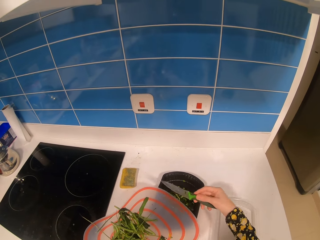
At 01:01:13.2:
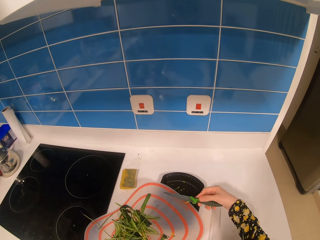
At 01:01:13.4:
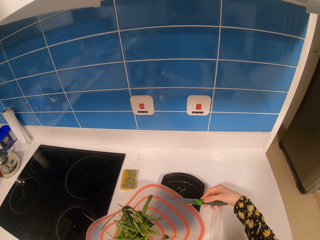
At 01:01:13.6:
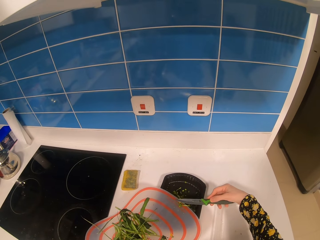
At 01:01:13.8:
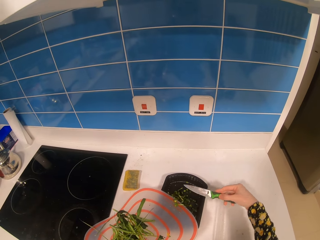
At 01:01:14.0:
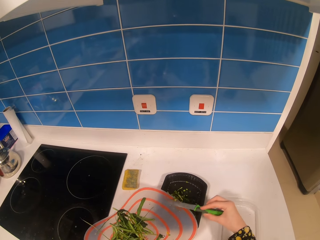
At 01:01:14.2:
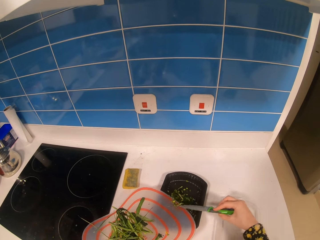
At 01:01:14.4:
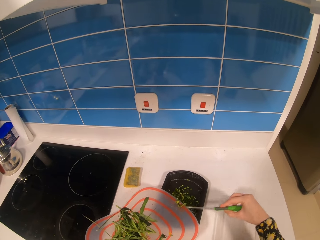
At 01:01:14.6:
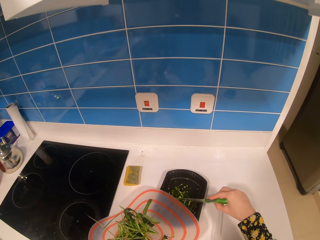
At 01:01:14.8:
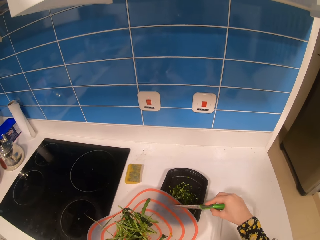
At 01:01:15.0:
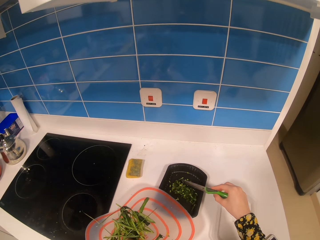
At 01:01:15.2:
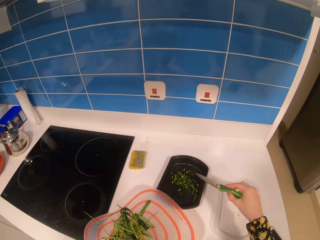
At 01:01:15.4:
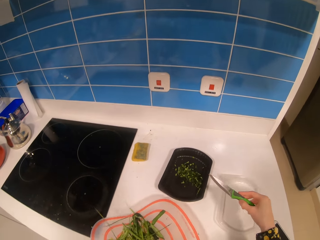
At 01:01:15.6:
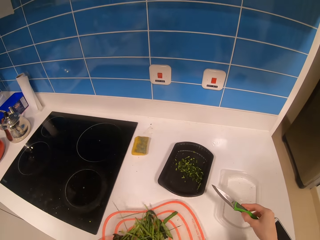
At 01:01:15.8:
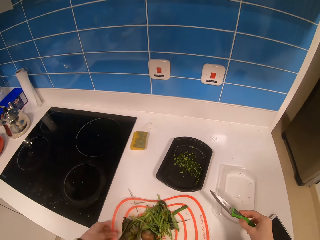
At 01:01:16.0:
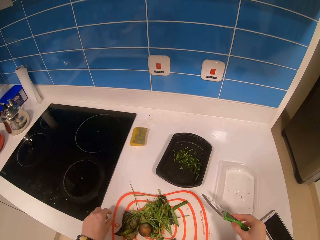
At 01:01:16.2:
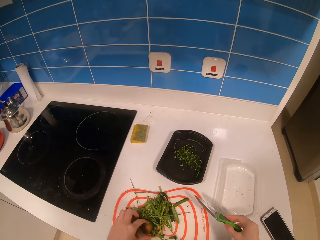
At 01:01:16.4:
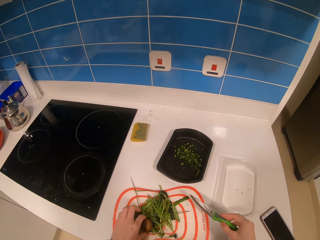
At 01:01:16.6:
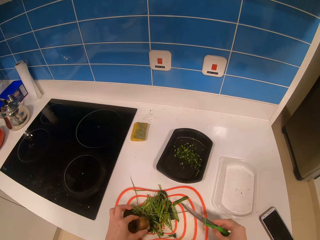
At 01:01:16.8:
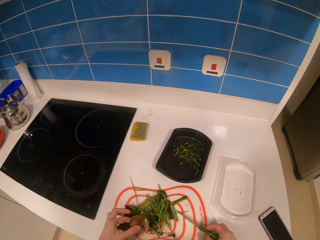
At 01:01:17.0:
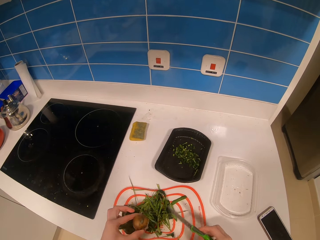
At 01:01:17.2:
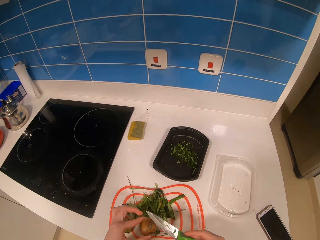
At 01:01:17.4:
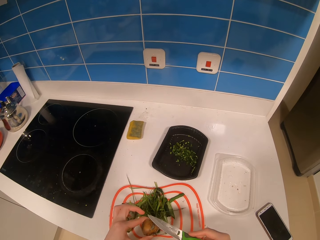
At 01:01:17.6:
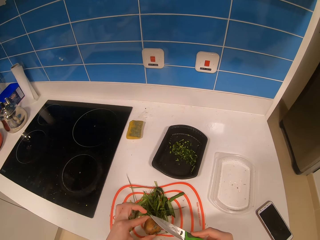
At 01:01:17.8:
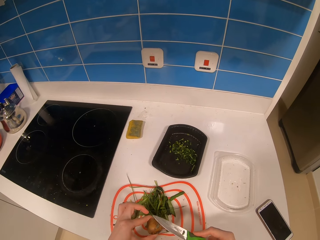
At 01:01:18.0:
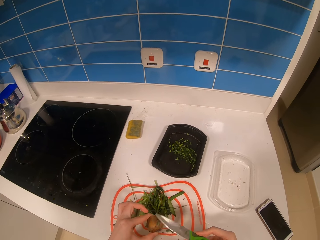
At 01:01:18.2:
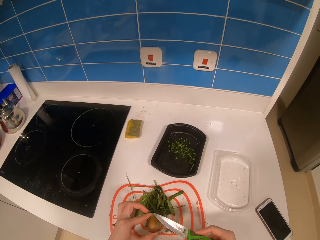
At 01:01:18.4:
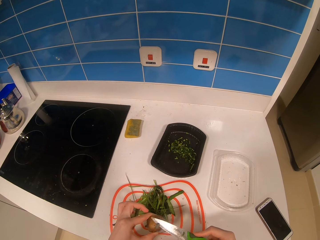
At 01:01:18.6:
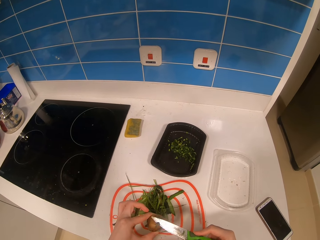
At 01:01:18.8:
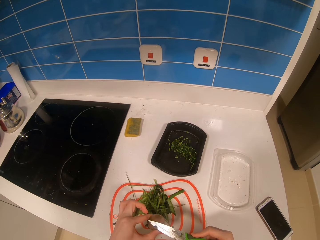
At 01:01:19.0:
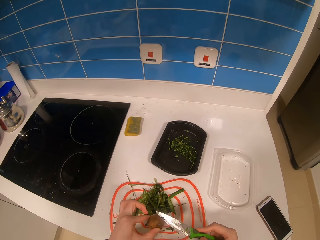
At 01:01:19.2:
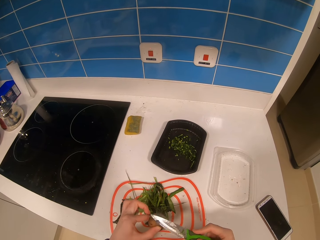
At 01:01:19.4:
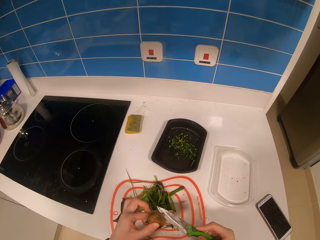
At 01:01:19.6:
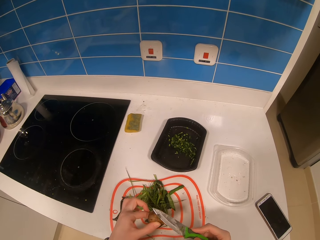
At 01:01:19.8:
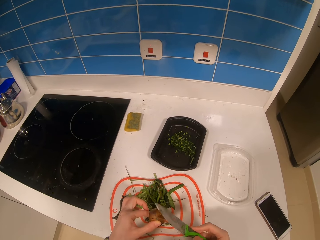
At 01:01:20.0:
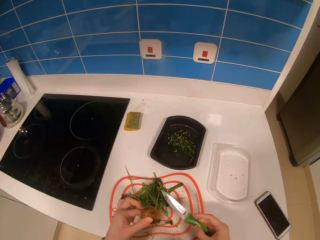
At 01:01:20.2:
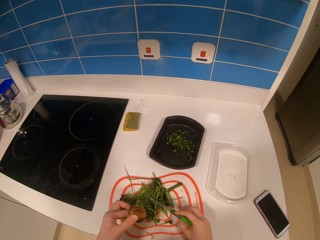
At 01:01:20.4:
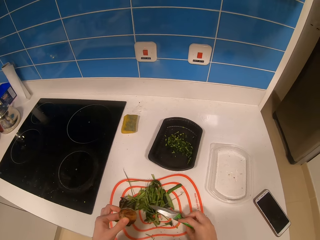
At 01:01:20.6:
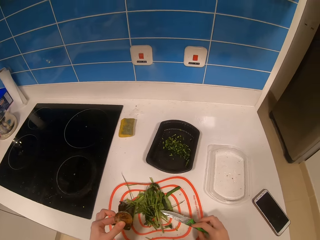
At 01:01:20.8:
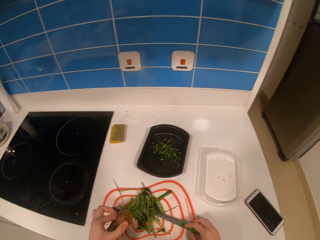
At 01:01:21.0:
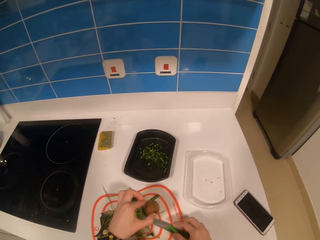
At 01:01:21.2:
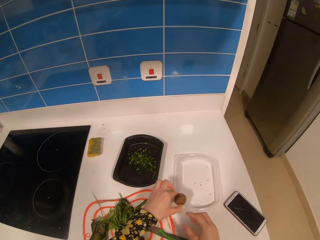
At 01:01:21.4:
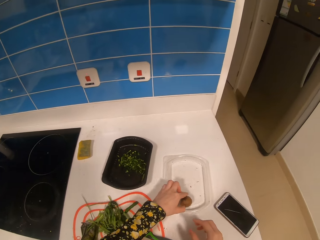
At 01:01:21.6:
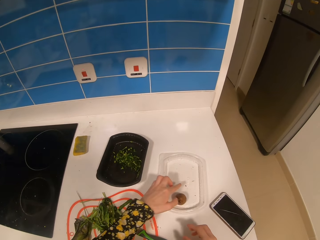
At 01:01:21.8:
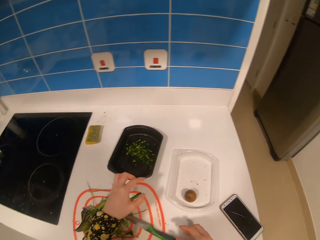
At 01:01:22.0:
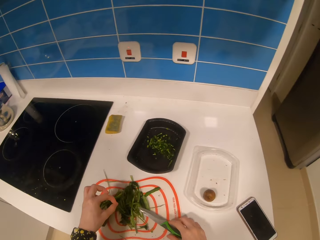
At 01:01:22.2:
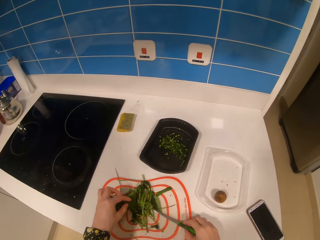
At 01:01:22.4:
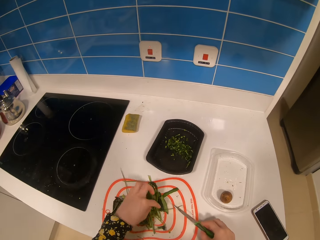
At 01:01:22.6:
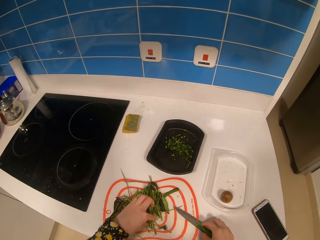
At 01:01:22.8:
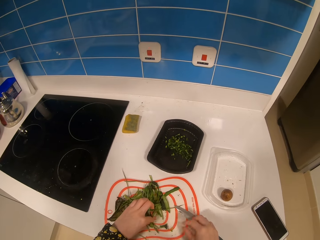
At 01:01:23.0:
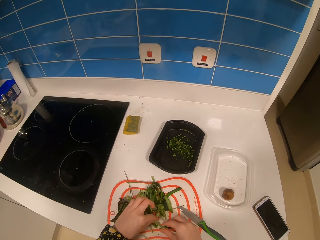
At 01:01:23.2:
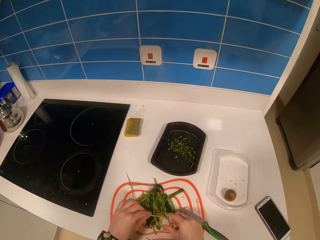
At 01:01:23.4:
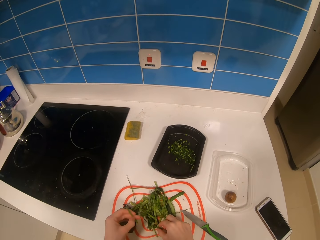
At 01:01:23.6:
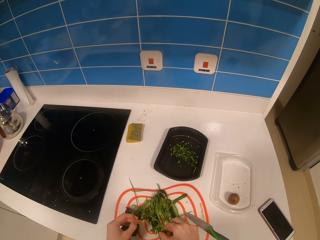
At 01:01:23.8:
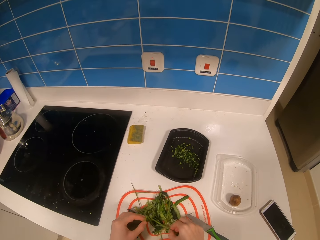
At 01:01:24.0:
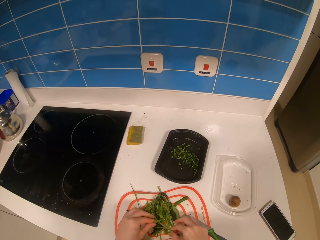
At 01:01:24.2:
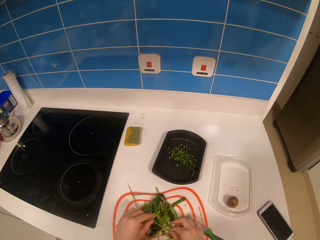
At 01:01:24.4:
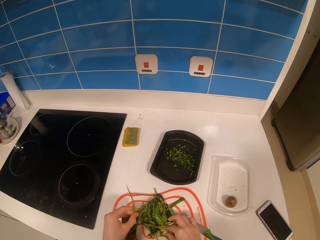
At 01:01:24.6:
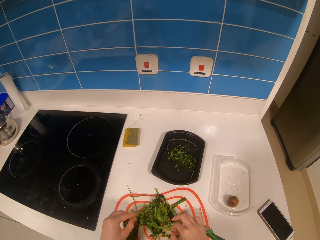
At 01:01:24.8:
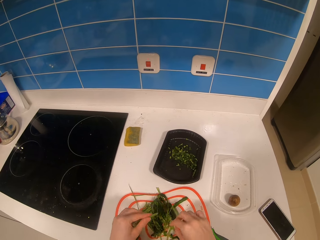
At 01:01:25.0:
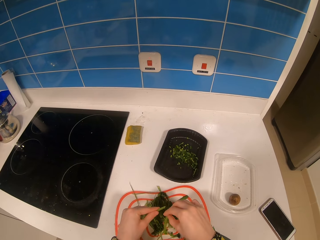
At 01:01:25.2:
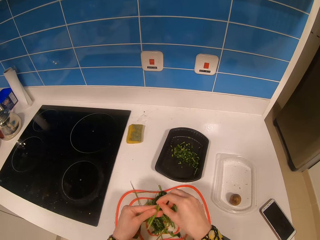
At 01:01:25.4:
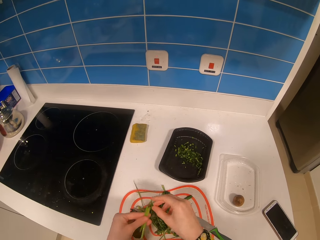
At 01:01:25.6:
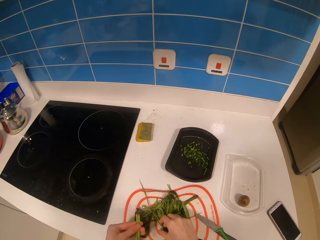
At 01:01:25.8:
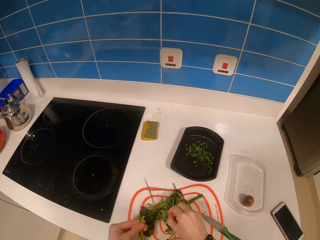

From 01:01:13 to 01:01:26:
The camera wearer puts the platter on the table. They pick up the fruit from the platter. They cut vegetables. They remove the dust with a knife on the fruit. They put the knife on the platter. They put the fruit in the container. They move the knife on the platter. They drop the knife on the countertop. They pick up vegetables from the platter.

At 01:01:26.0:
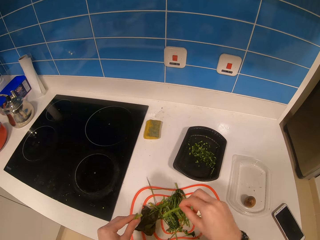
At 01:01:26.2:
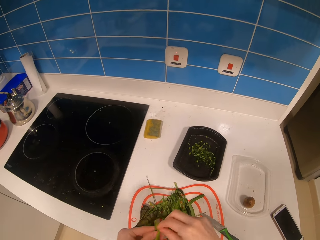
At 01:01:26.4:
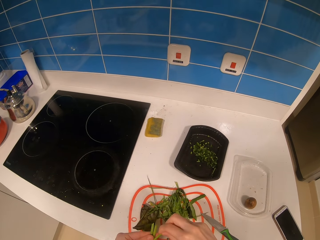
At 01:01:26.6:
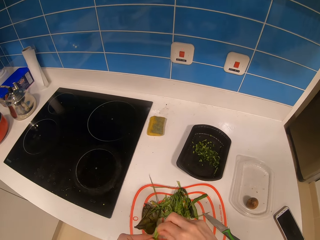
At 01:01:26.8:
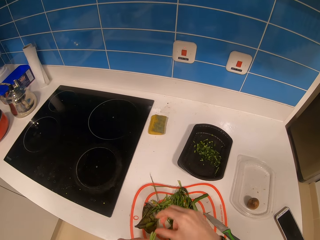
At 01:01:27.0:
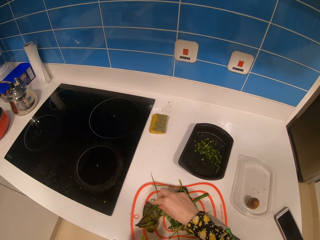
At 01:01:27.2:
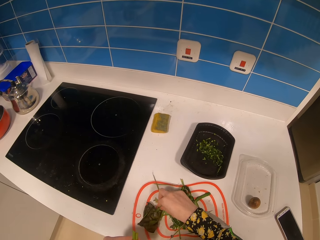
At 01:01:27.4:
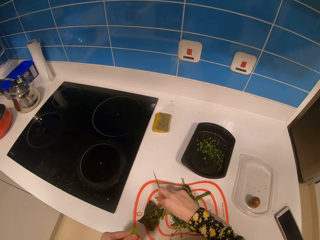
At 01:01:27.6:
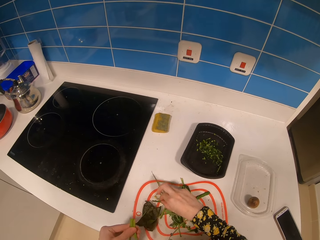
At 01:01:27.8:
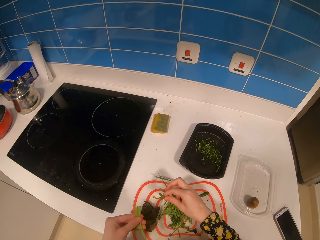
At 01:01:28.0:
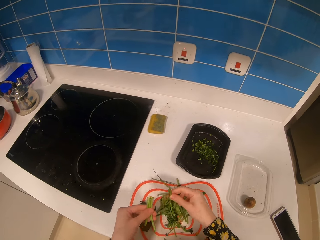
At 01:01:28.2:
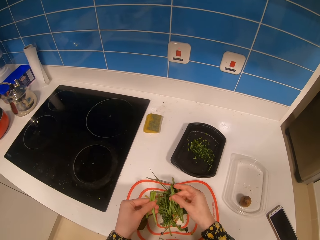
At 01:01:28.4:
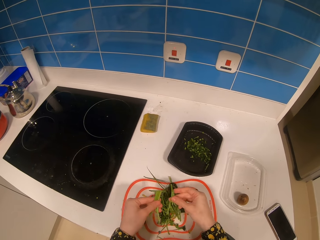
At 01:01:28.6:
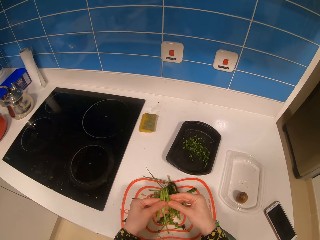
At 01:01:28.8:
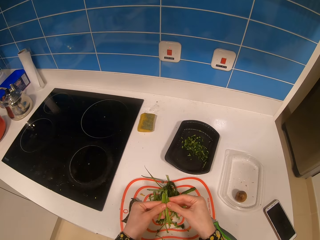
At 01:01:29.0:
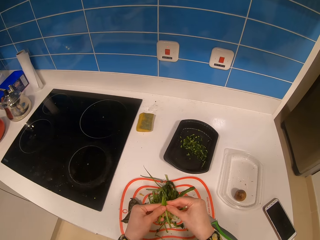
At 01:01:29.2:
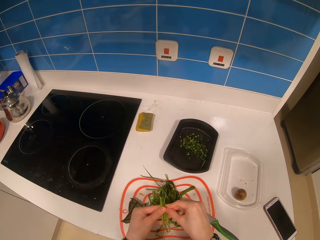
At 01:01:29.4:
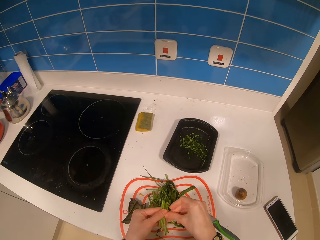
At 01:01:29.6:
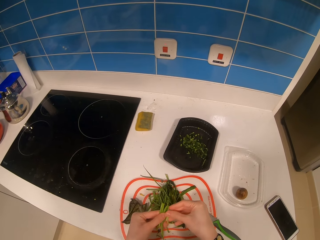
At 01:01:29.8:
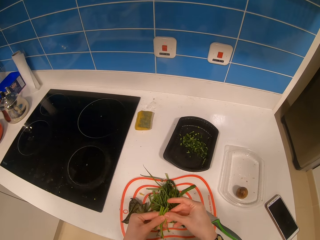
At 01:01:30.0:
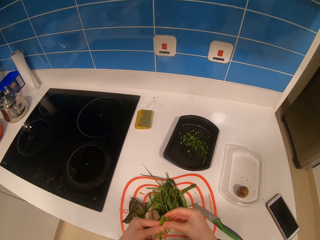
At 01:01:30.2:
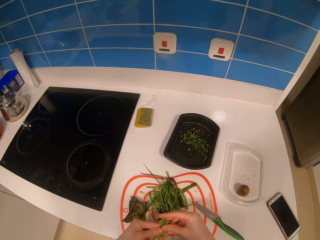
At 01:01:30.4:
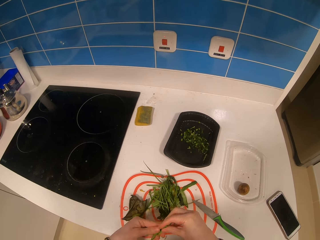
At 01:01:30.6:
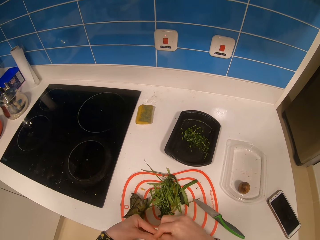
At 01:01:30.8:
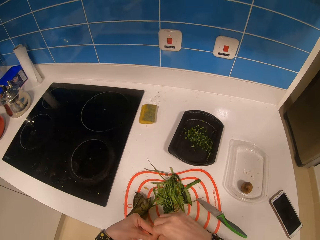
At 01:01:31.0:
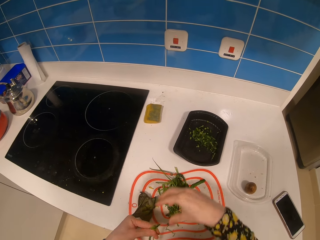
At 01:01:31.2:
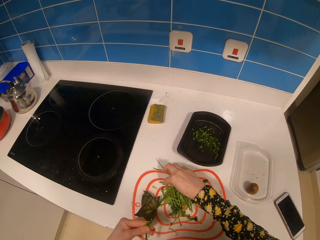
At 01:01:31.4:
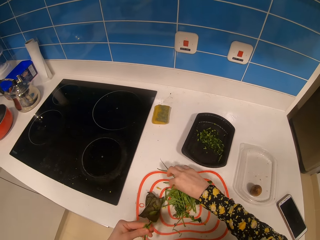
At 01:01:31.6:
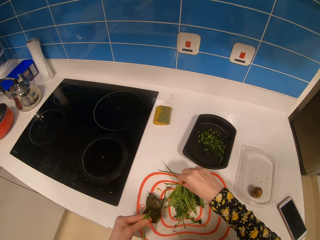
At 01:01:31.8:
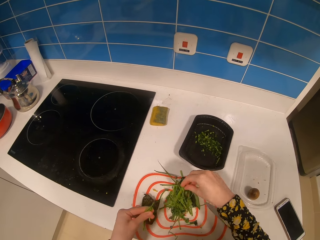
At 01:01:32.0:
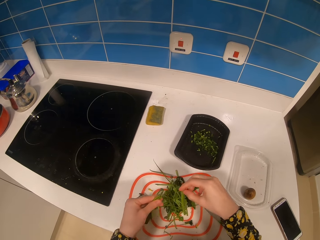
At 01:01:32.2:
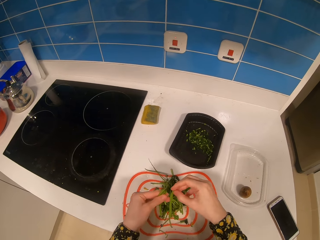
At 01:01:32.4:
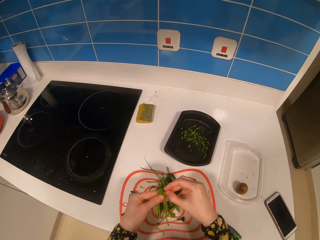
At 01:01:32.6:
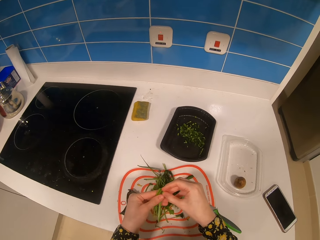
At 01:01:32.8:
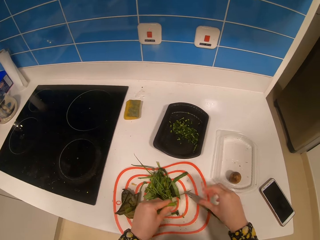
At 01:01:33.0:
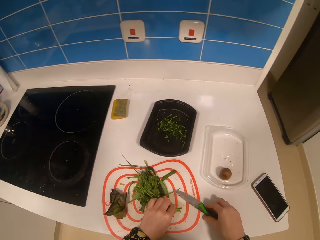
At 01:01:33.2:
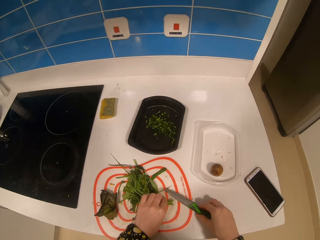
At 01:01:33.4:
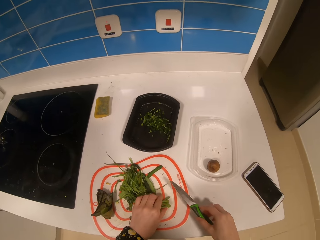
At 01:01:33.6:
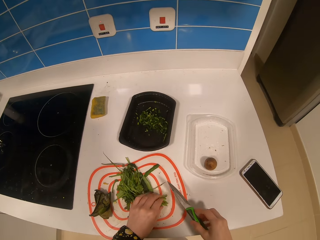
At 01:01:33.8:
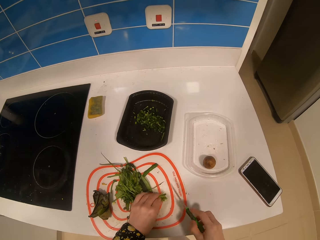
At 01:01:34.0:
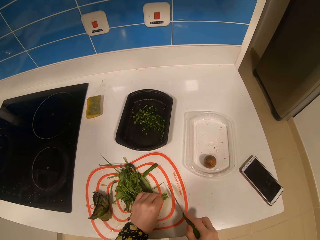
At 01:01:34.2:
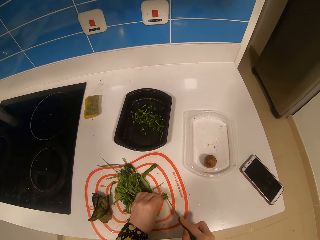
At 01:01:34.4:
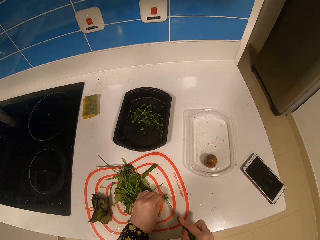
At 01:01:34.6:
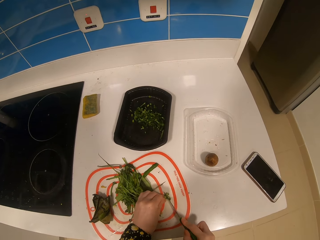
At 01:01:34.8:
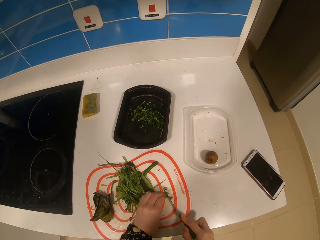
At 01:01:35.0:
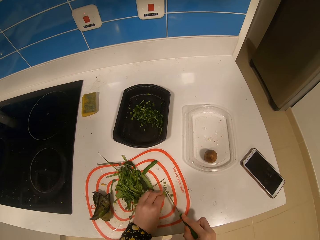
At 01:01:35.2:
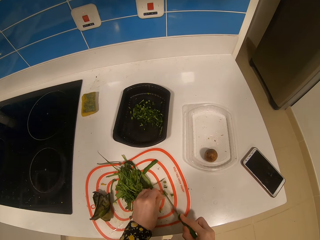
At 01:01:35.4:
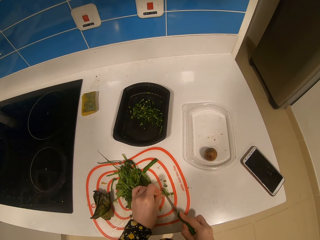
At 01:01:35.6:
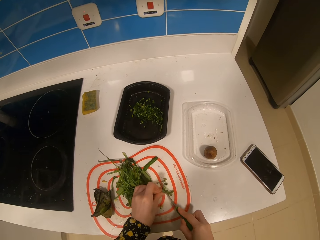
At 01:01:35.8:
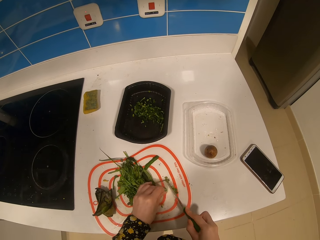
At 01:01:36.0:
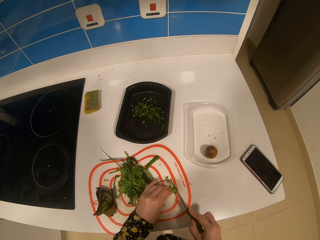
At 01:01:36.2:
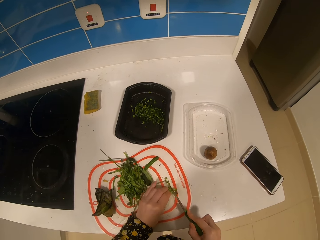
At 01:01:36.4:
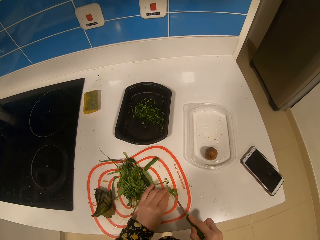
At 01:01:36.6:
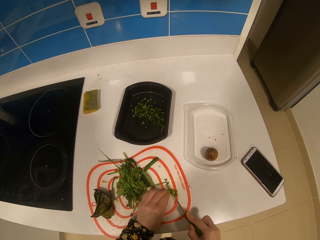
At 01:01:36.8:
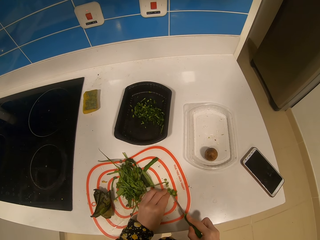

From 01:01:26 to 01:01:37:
The camera wearer picks up the knife from the platter. They cut vegetables with the knife in the platter.
